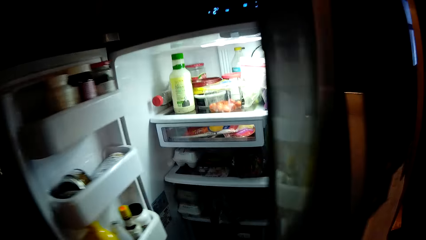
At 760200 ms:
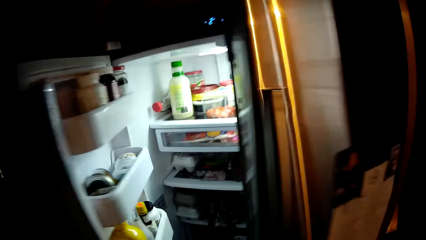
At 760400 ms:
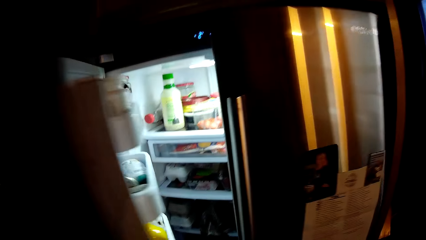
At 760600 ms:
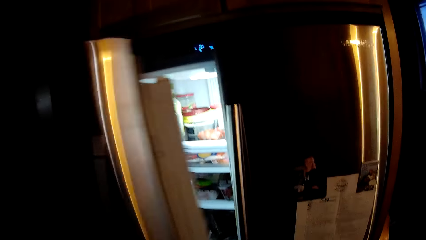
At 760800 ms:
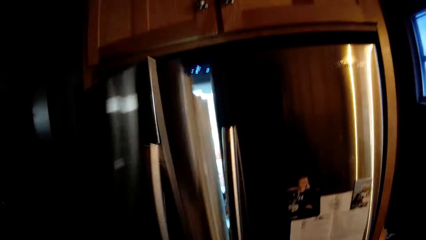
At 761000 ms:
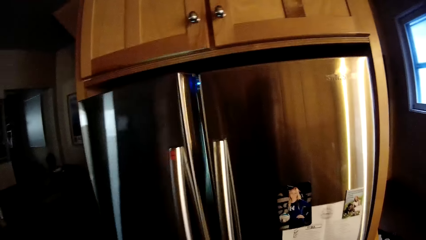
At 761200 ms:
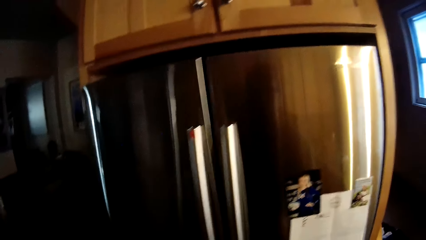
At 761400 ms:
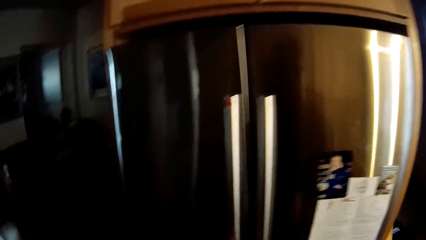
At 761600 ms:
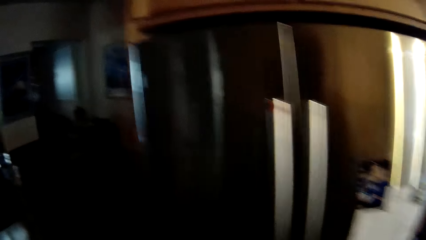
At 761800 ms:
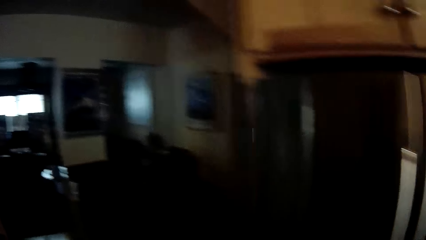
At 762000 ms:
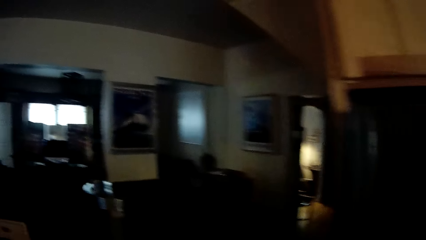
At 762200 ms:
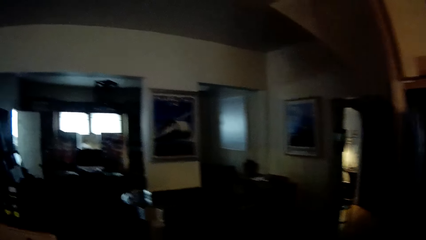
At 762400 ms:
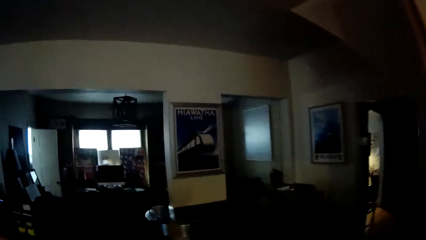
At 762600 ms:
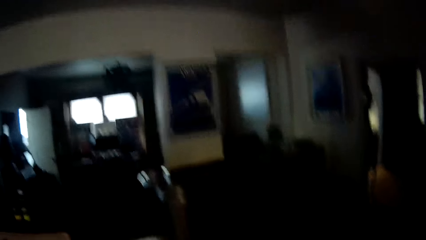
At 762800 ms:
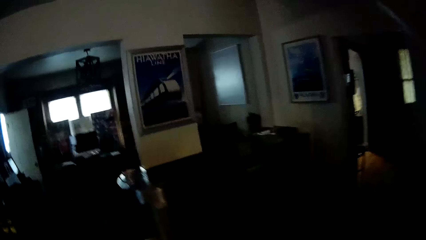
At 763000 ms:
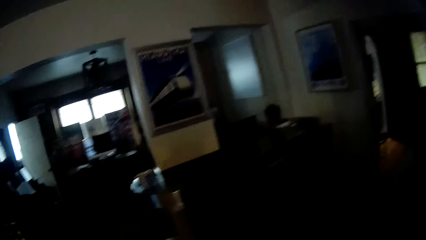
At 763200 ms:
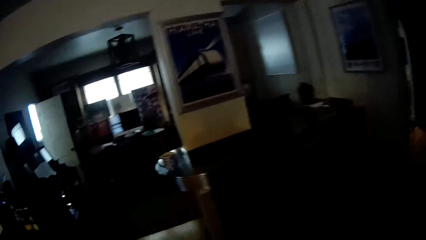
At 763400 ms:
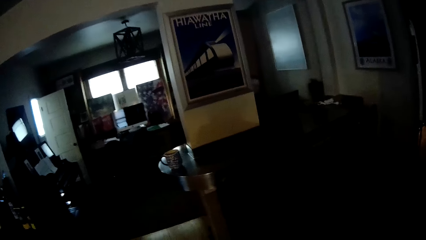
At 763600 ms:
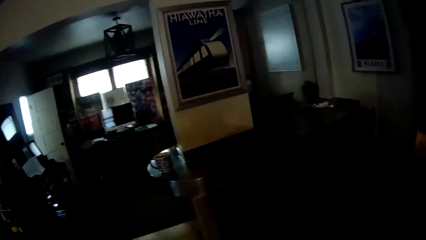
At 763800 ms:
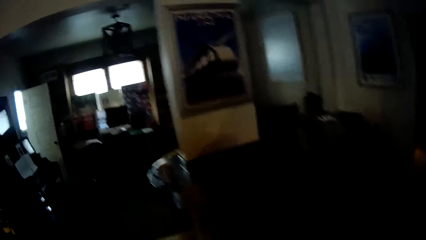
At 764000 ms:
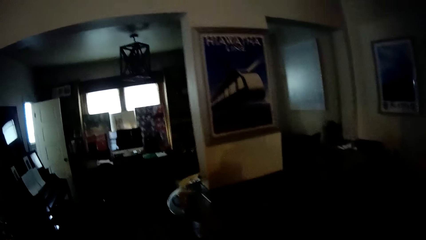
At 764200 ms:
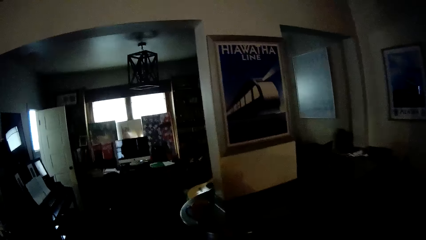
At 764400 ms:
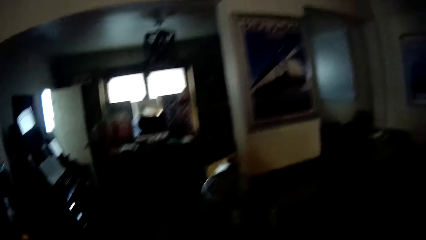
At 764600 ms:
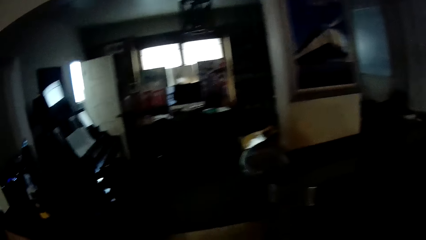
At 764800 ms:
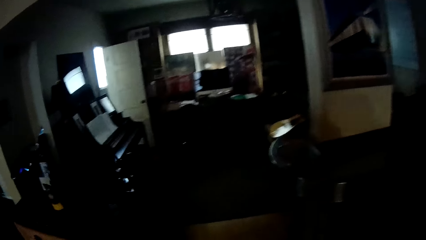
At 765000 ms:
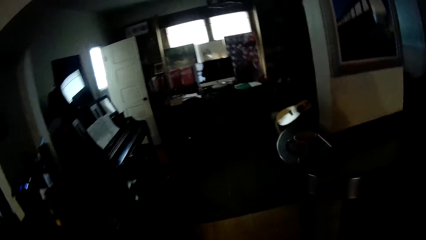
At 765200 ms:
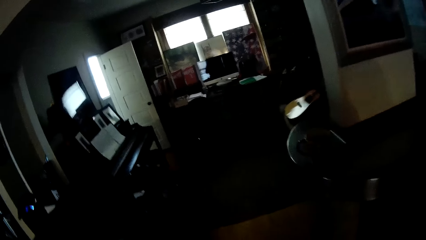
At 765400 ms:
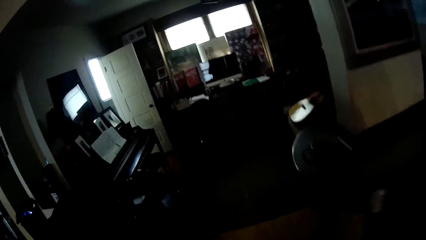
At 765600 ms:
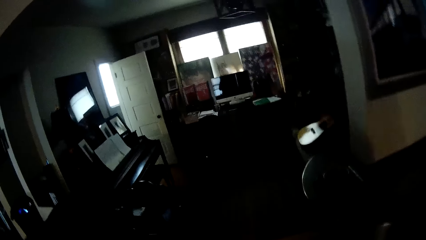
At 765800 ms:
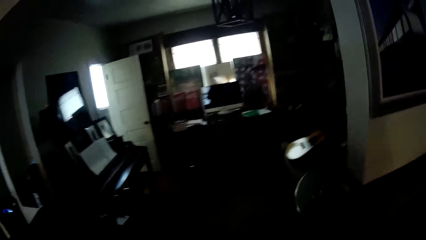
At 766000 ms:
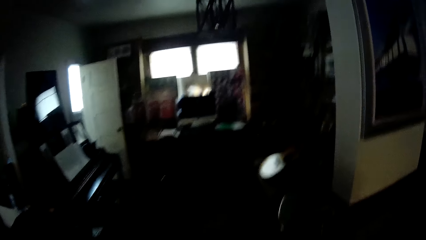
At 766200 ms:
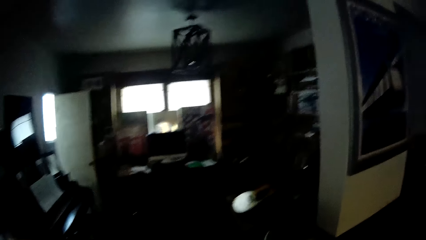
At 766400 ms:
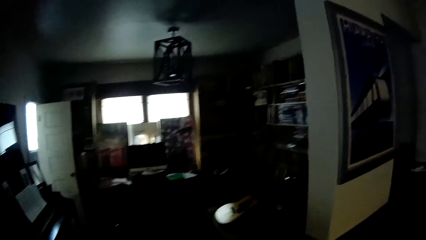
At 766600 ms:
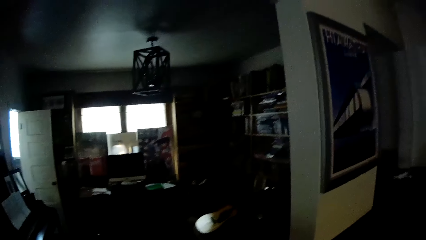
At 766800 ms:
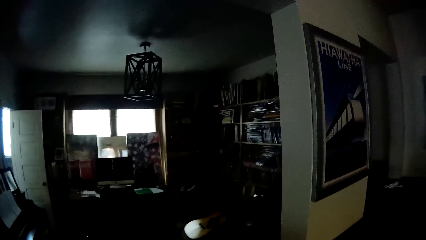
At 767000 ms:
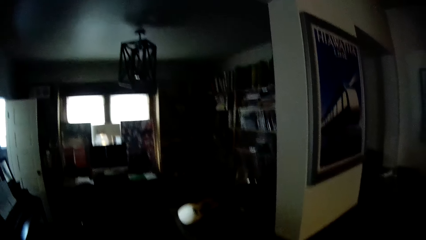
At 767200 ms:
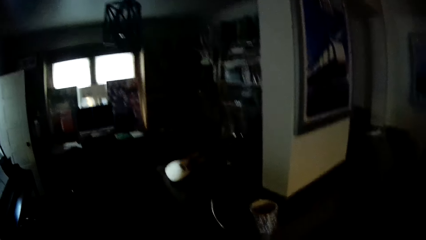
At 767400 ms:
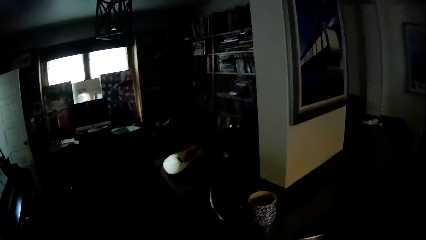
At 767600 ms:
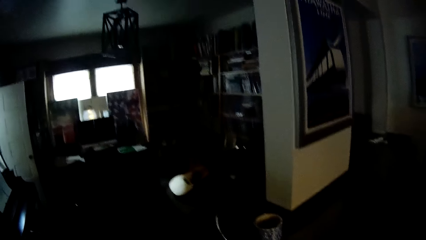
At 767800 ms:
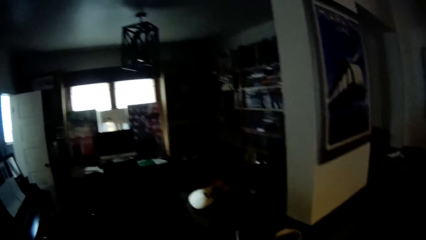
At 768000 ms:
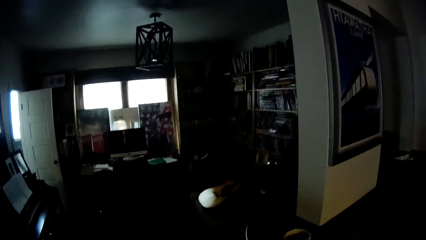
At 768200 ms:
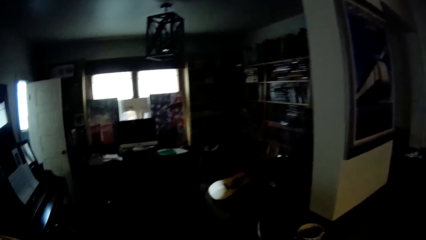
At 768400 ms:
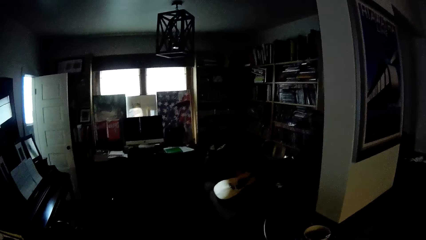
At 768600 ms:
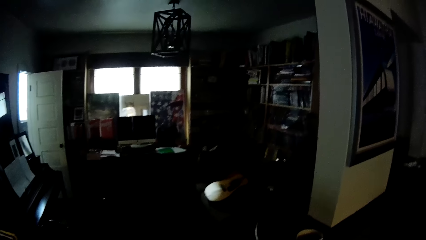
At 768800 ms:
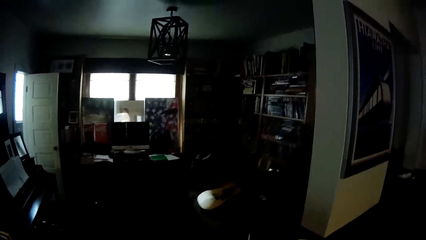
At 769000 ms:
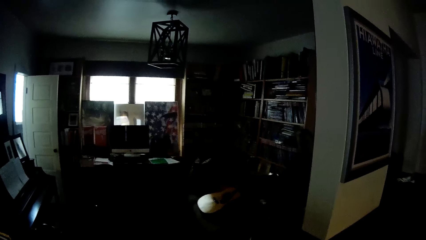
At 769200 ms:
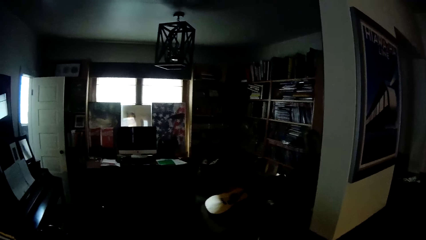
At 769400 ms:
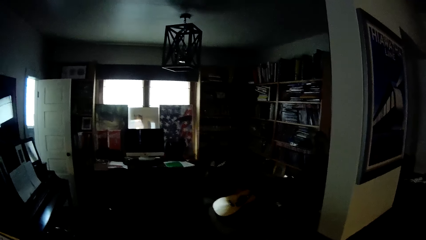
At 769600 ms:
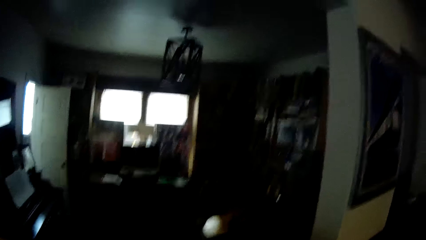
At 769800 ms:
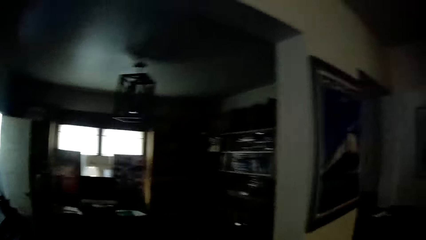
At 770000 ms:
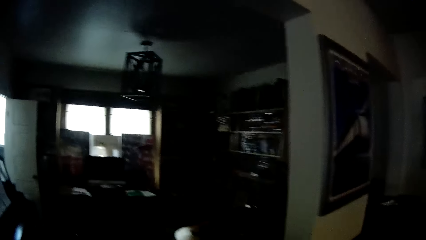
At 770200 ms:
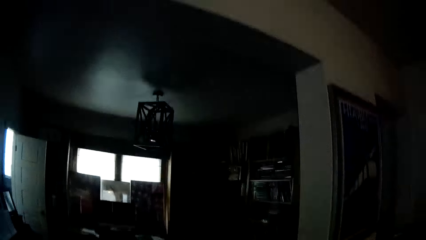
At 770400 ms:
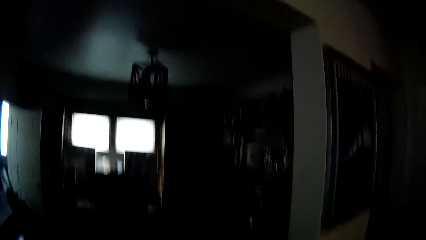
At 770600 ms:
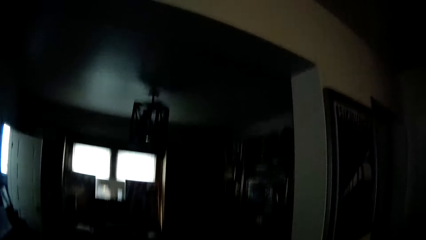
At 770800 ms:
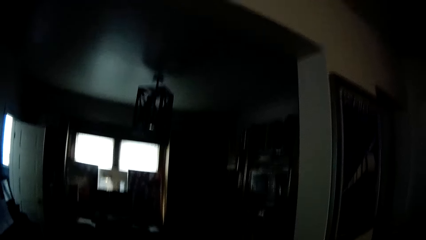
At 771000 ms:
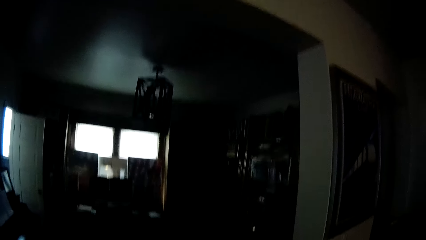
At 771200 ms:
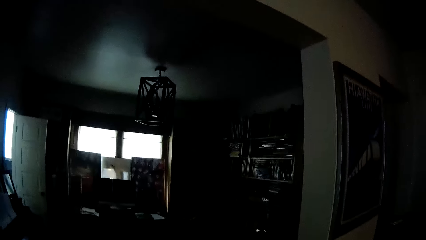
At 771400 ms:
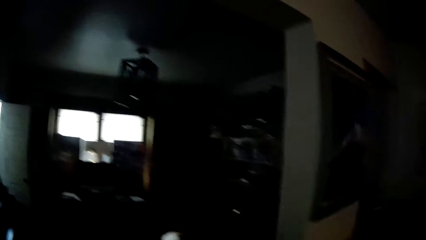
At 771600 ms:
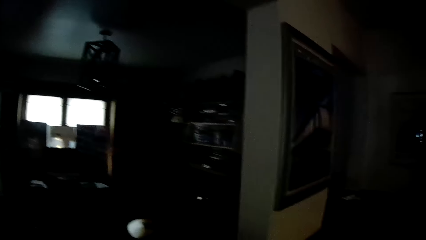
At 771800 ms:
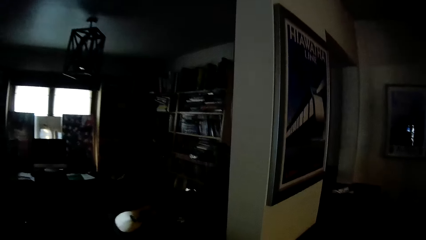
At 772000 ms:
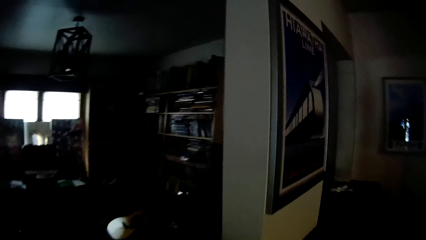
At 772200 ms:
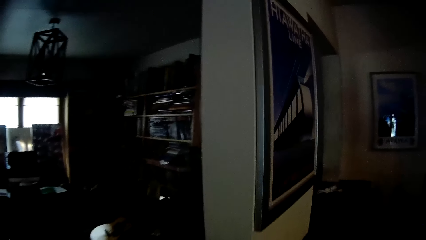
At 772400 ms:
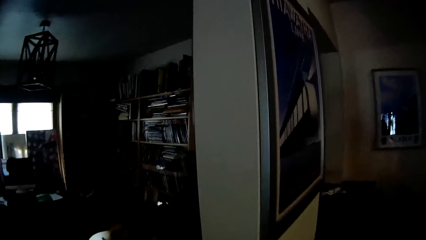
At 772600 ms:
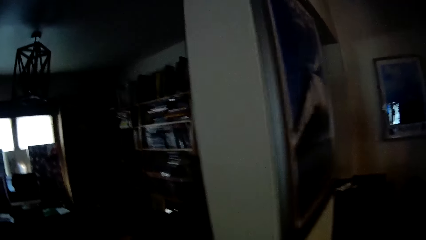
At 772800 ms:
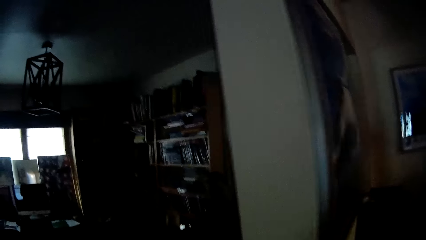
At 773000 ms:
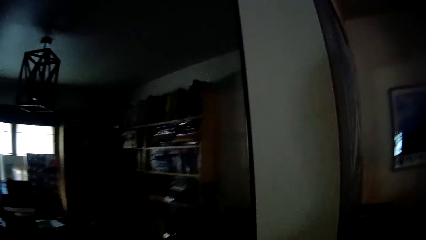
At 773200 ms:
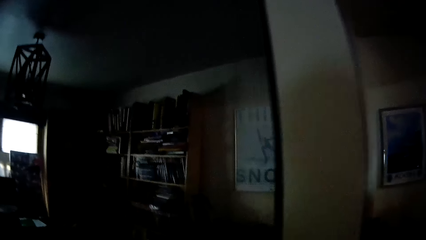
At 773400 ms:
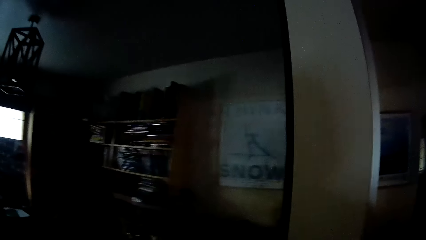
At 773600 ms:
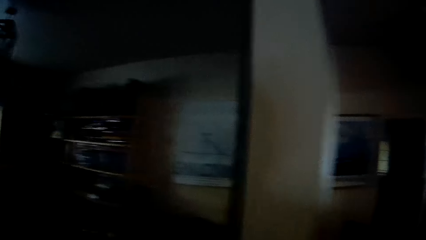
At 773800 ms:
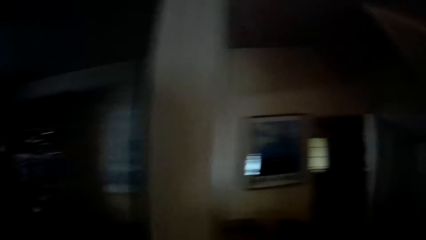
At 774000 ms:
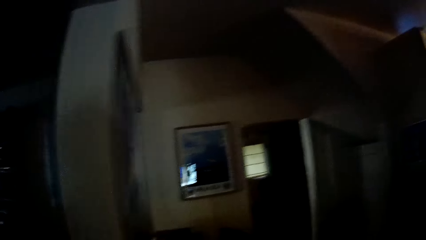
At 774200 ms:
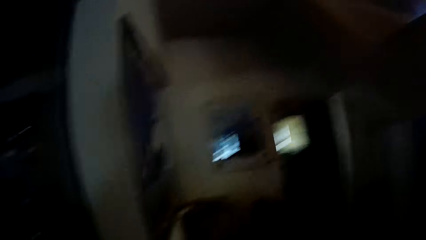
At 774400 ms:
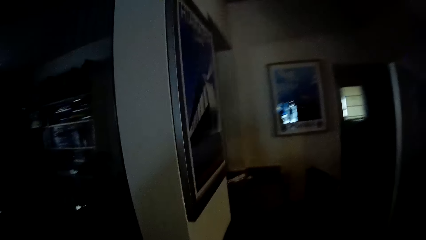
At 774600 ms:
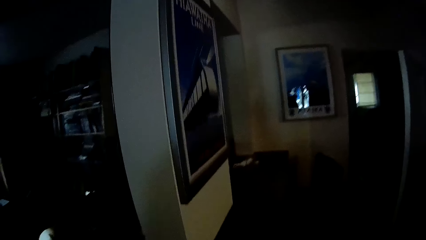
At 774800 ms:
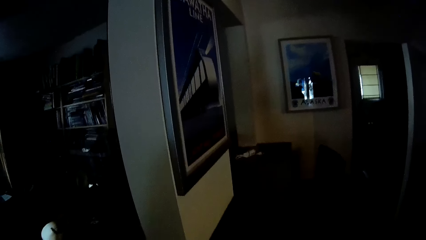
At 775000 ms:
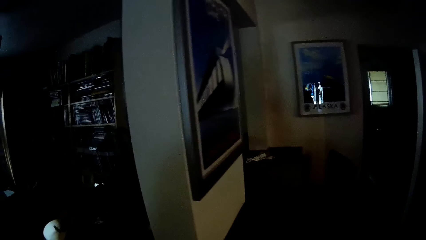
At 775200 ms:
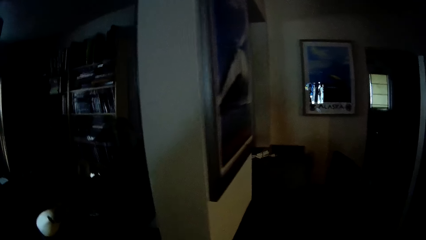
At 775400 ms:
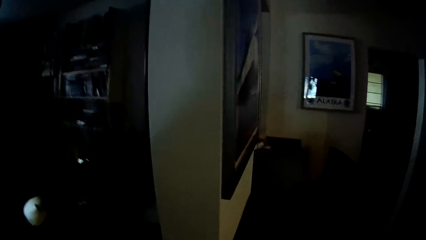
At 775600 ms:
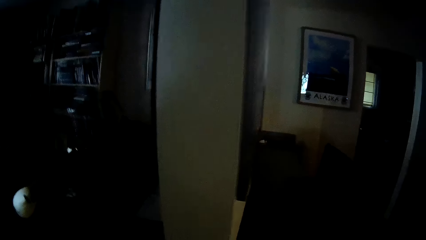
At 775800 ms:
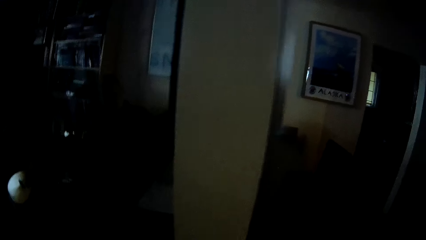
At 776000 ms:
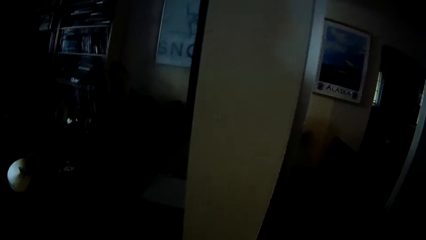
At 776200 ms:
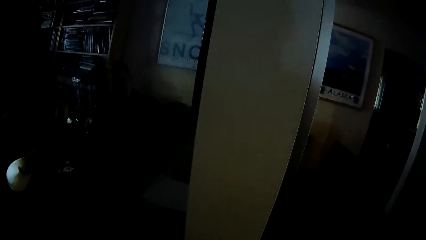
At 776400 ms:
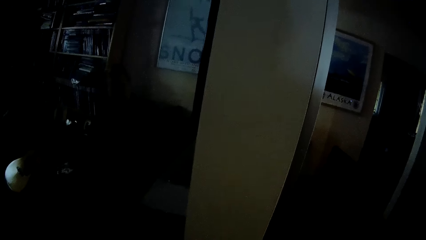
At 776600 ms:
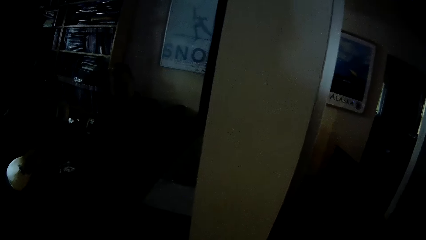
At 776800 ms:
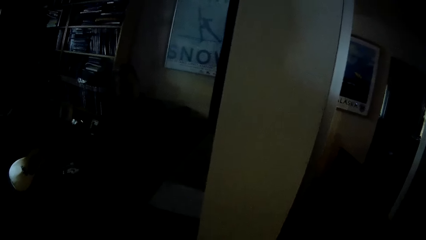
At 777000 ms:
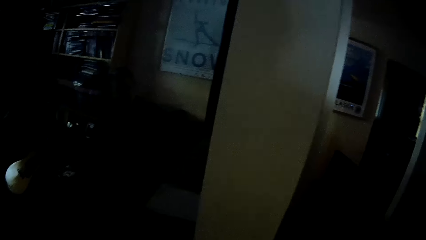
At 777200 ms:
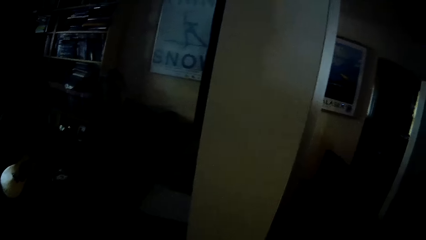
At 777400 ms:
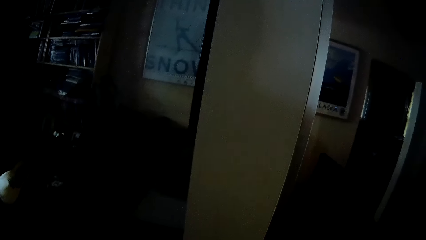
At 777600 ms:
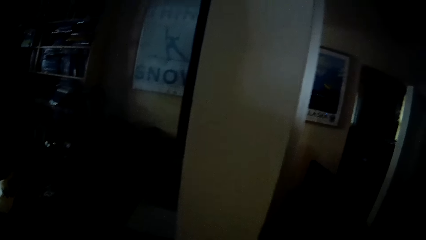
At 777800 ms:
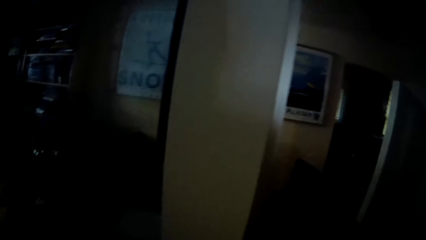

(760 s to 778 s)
The camera wearer closes the refrigerator. They walk around the house. They stop walking. They stare inside the house. They walk forward.
